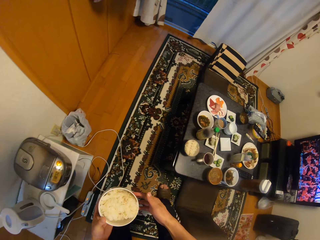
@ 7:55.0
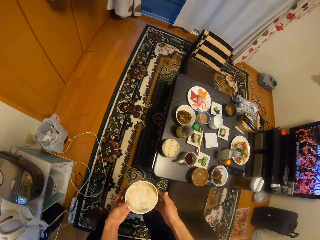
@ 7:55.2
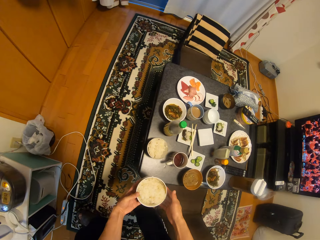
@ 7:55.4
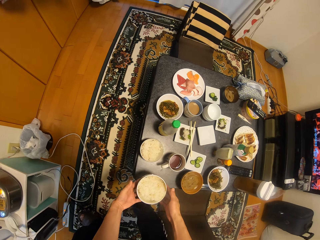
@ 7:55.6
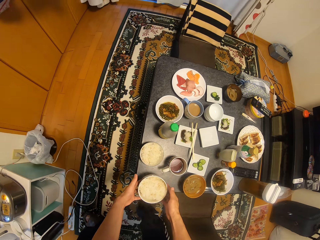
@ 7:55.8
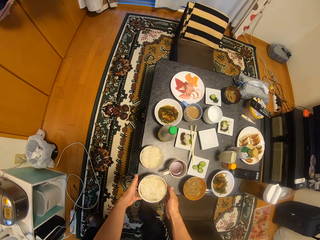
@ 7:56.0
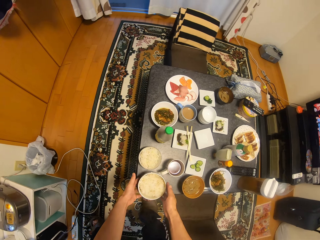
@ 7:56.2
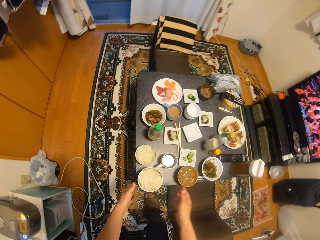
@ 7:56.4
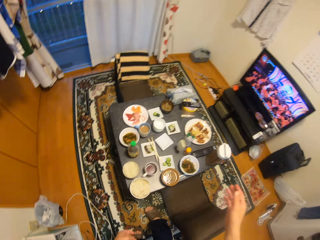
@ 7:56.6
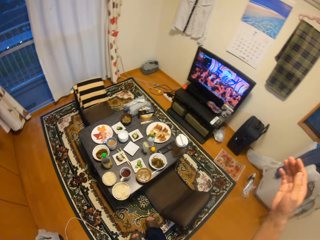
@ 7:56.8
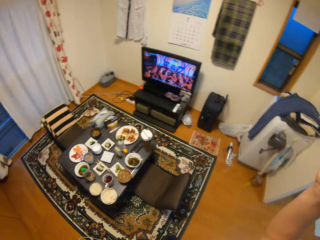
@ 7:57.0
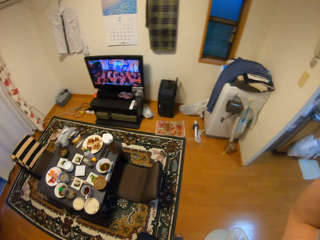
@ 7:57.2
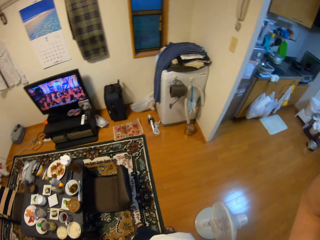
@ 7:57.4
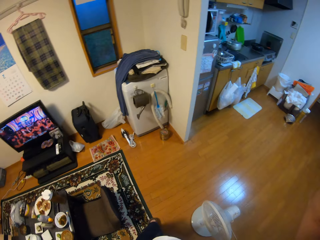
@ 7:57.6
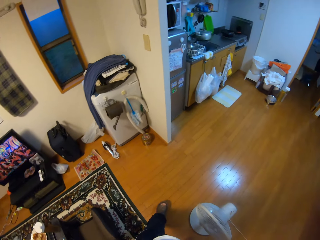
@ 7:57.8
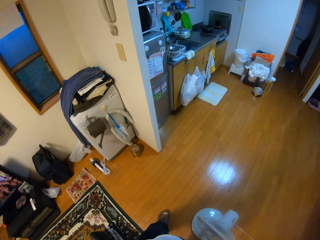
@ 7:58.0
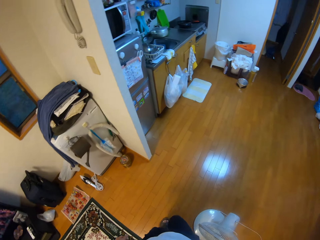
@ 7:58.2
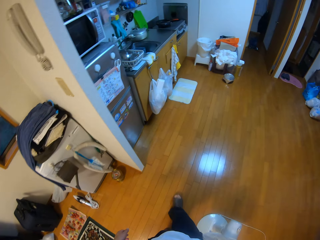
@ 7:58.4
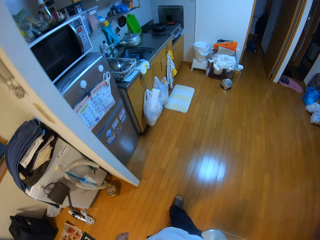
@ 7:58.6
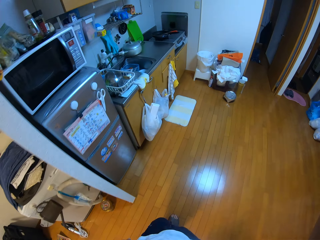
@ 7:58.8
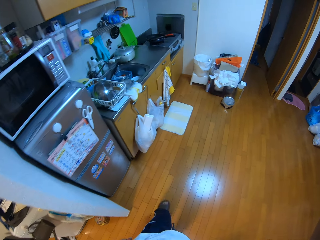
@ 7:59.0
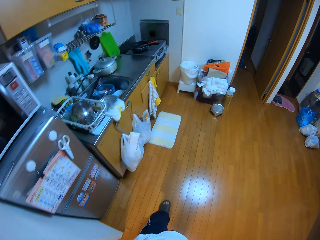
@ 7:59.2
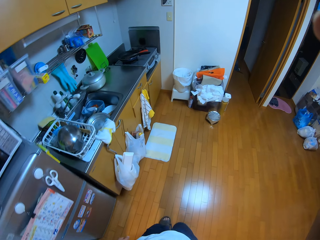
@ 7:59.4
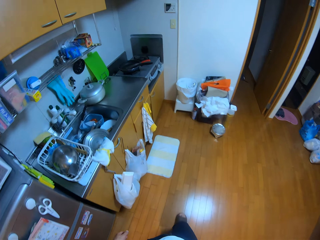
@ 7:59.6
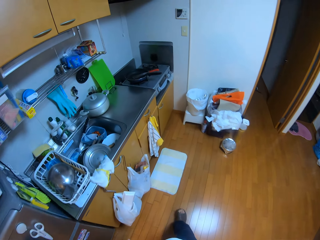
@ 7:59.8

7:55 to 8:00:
The camera wearer drops the bowl on the table using both hands. They walk on the floor towards the cabinet and adjust the camera.
